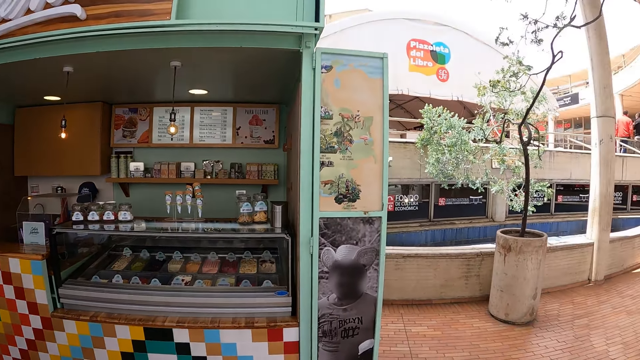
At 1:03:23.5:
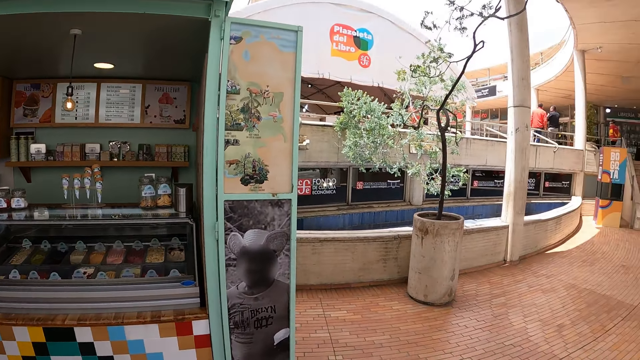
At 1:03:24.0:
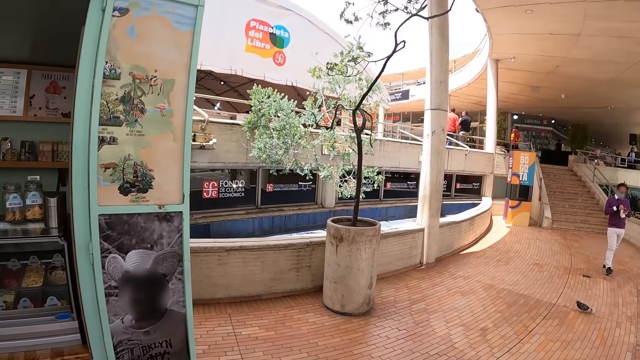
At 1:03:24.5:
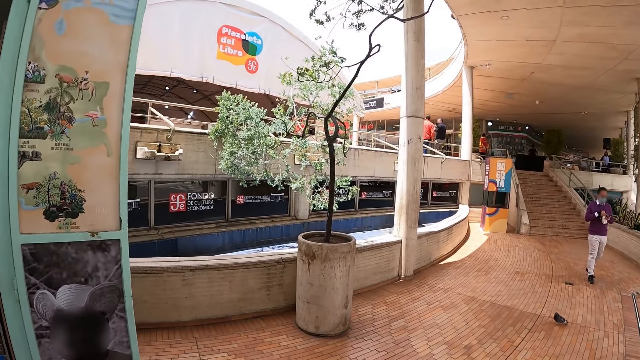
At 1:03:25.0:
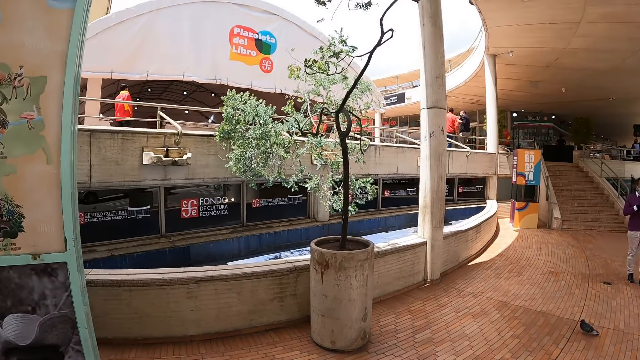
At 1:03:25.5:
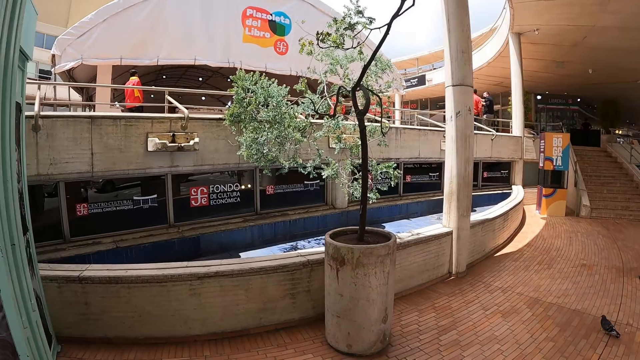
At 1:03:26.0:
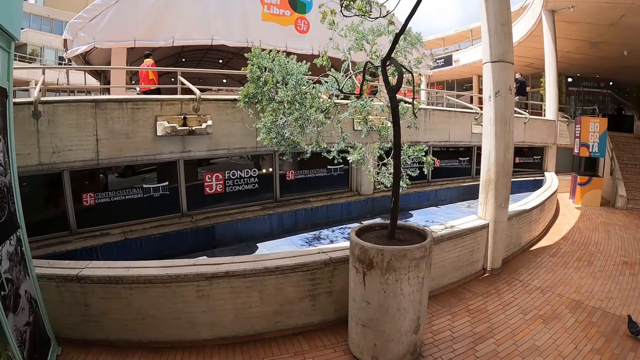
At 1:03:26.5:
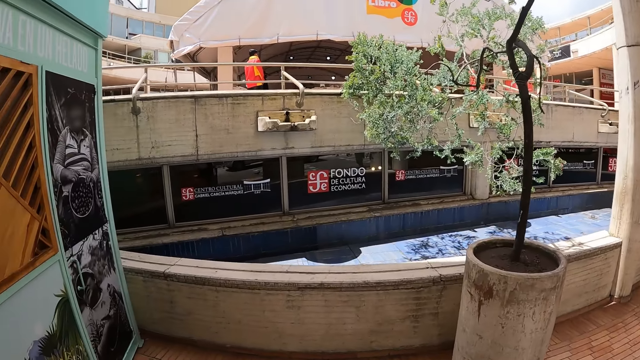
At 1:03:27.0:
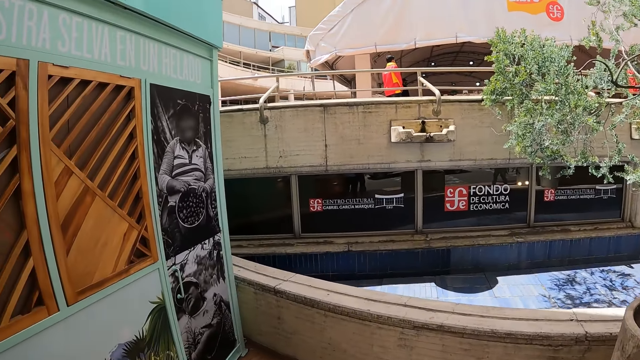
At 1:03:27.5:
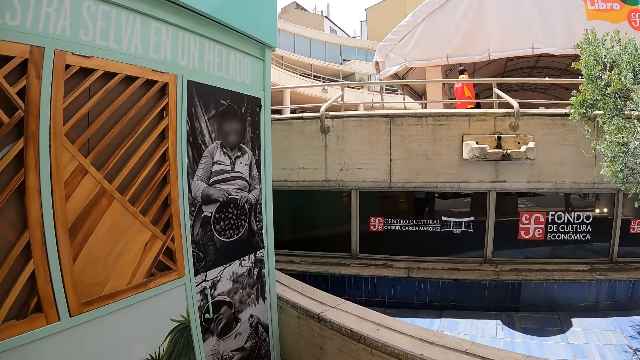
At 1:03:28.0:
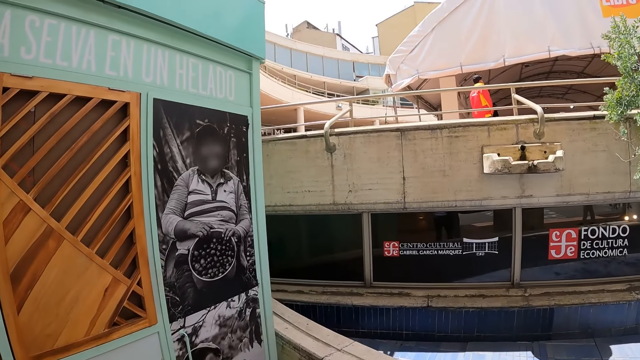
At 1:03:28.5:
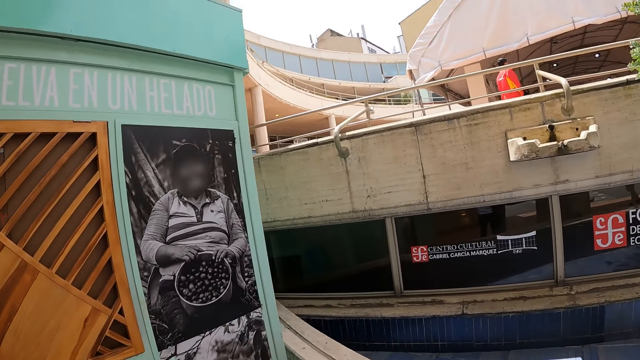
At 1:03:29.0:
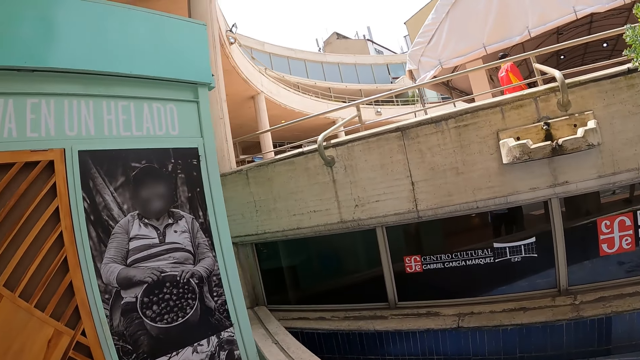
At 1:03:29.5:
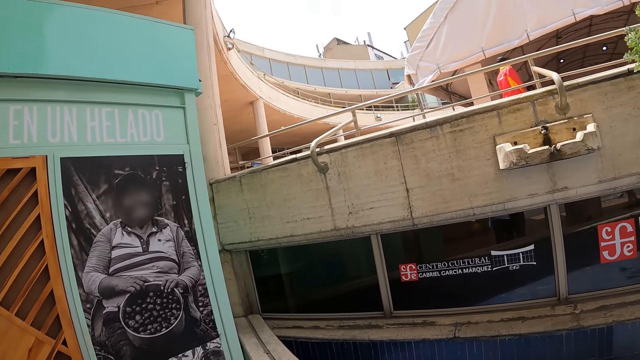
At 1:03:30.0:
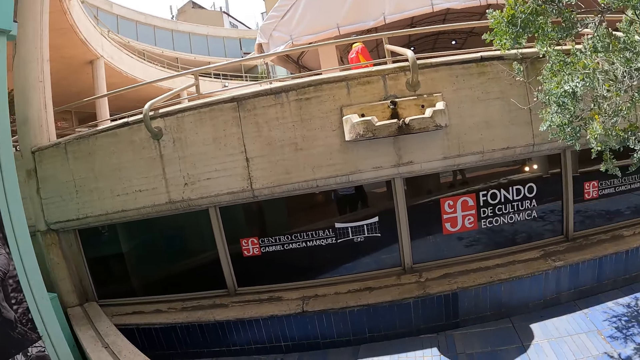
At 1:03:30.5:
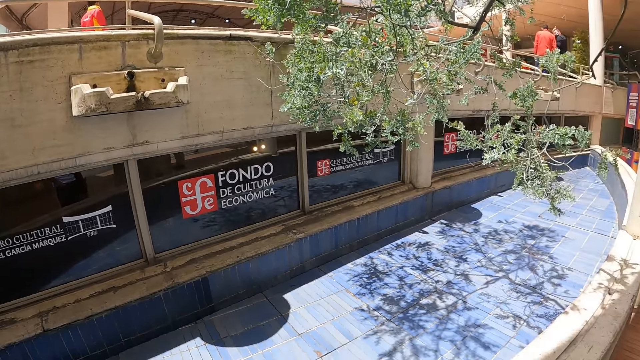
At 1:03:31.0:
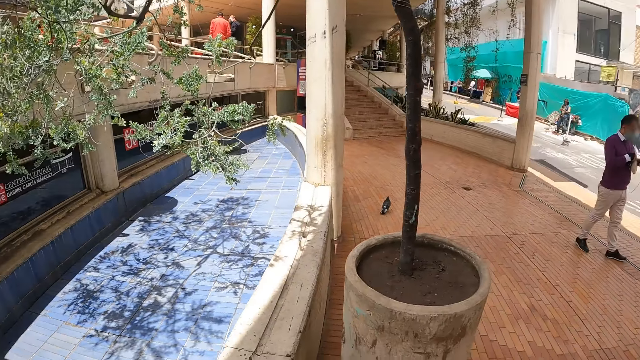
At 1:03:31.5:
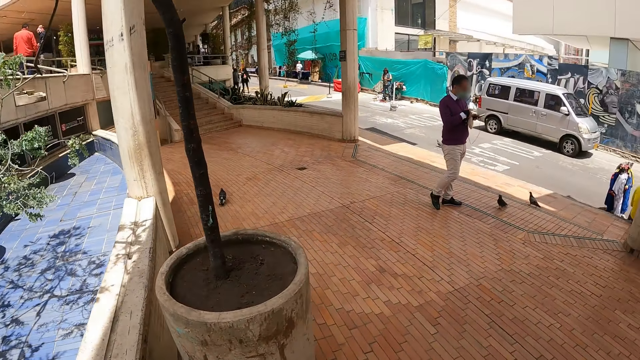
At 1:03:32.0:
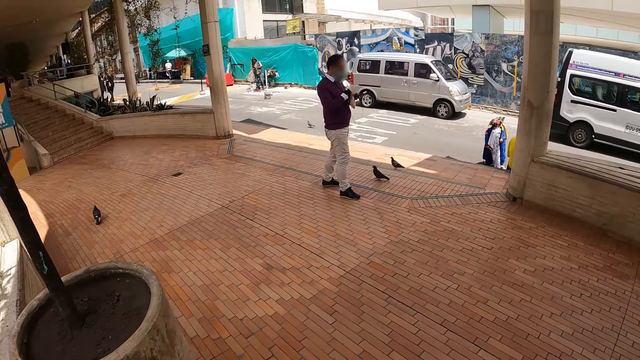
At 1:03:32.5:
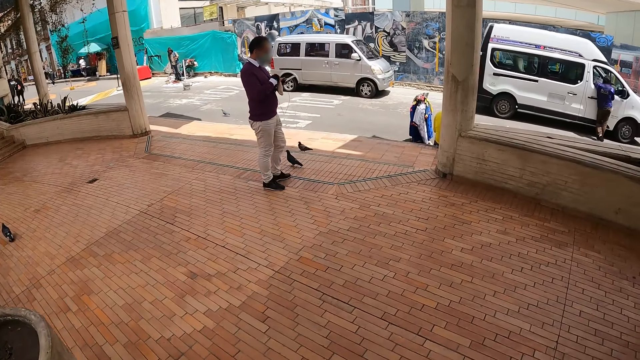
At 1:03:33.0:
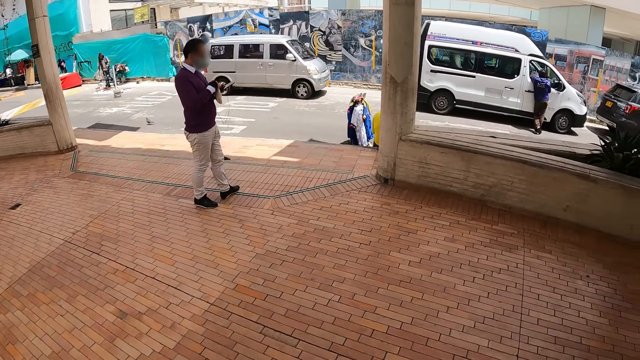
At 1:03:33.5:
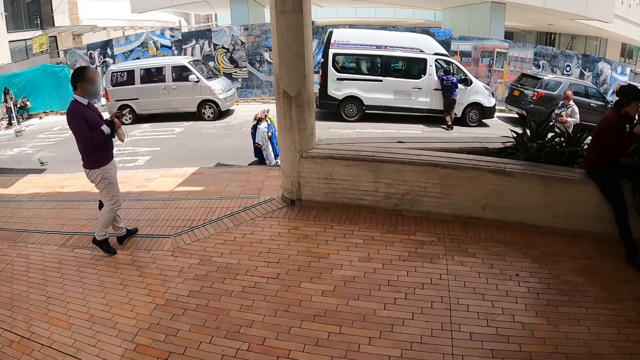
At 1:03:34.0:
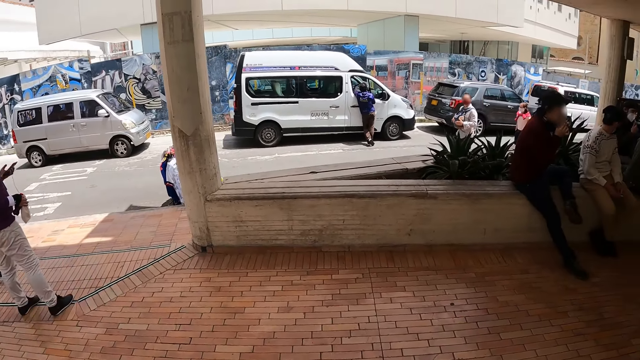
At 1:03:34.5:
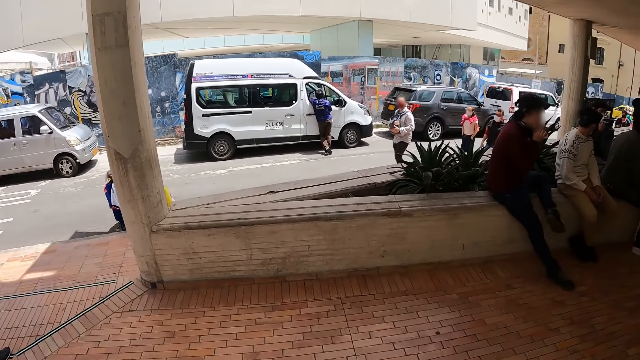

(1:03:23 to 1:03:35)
The camera wearer walks around. They look around.

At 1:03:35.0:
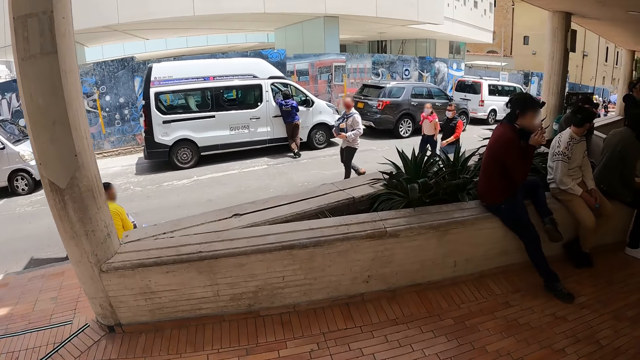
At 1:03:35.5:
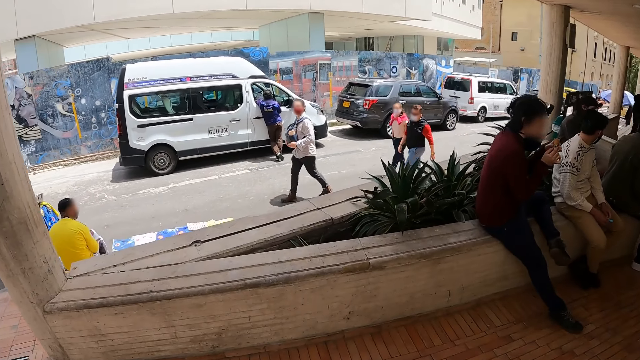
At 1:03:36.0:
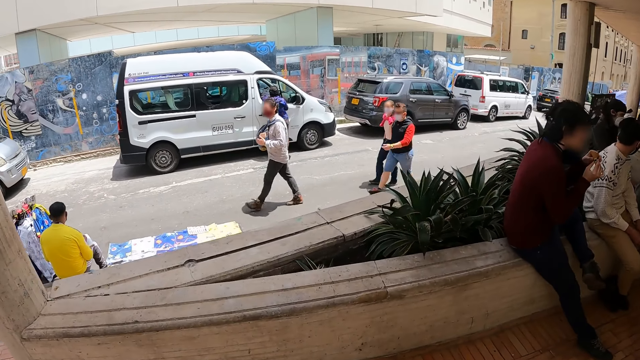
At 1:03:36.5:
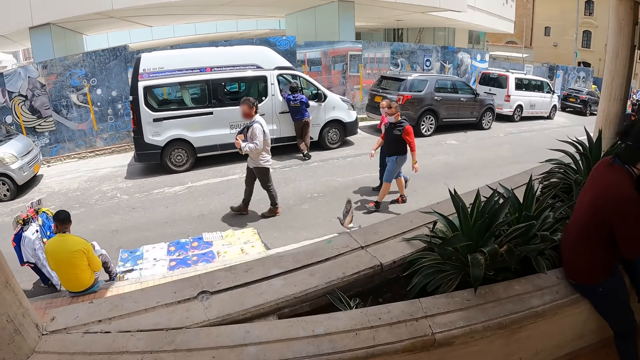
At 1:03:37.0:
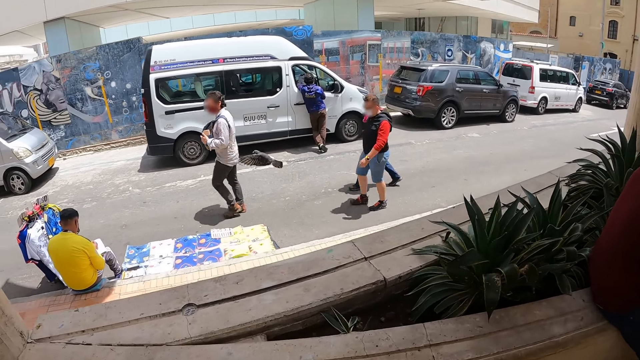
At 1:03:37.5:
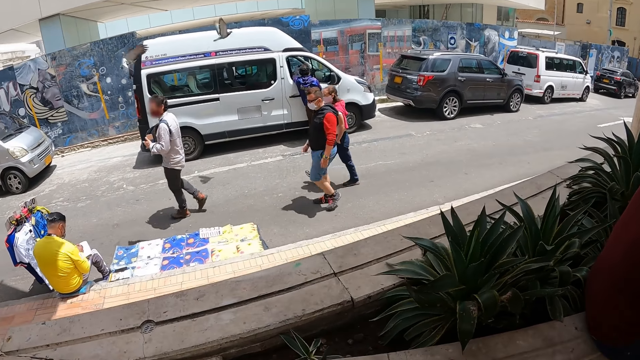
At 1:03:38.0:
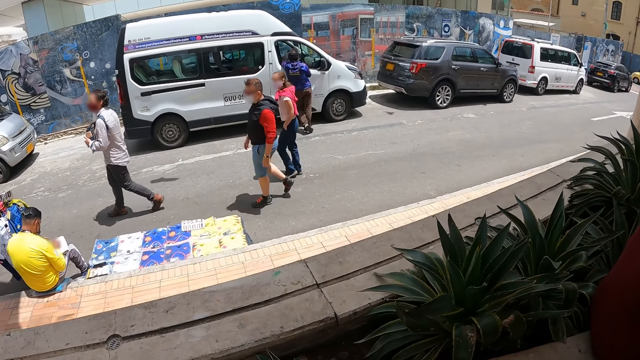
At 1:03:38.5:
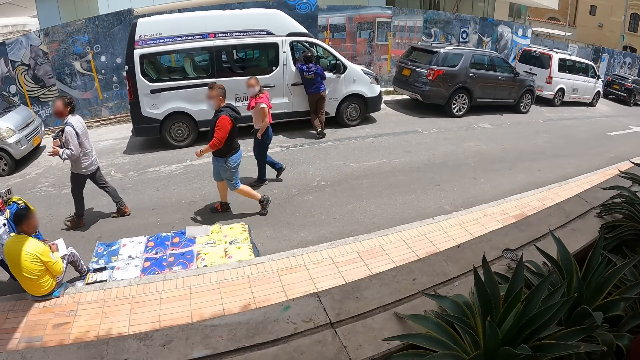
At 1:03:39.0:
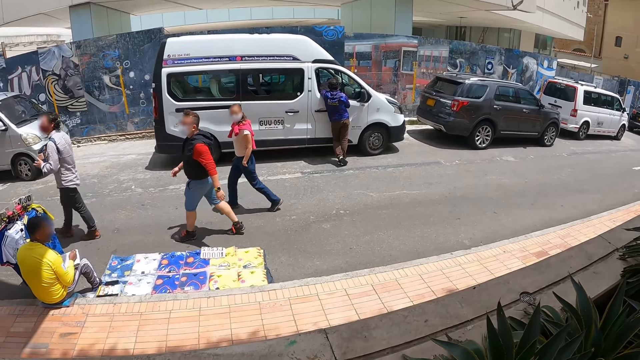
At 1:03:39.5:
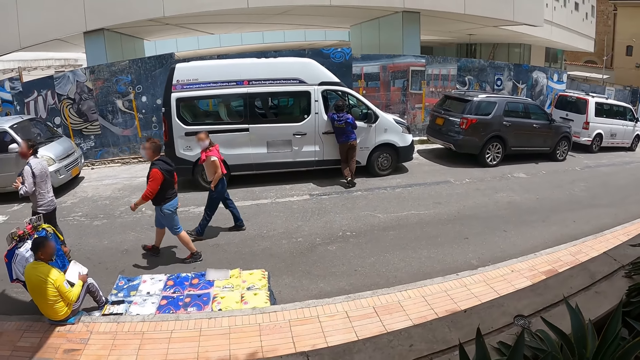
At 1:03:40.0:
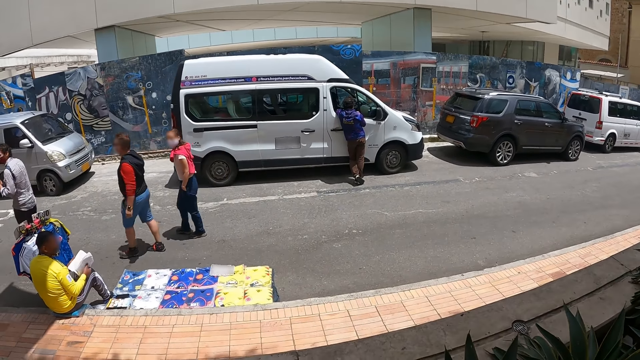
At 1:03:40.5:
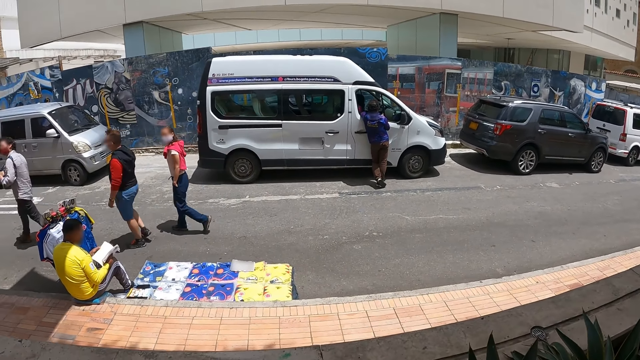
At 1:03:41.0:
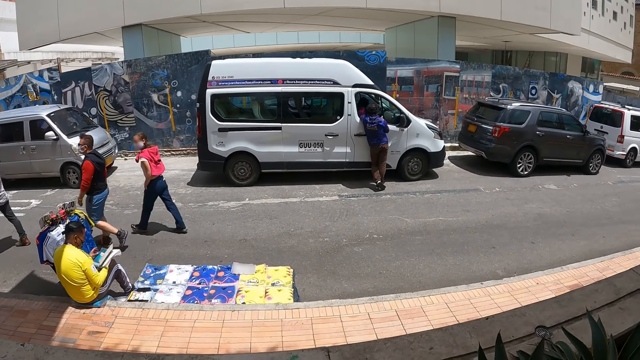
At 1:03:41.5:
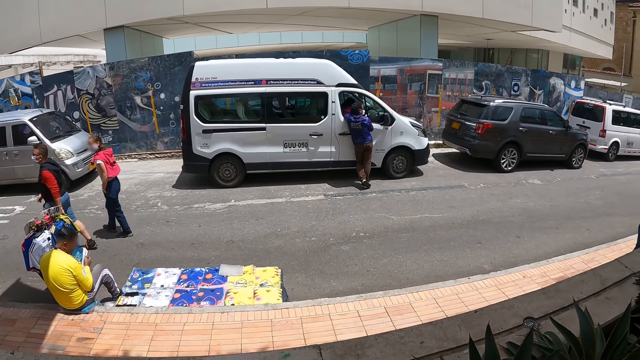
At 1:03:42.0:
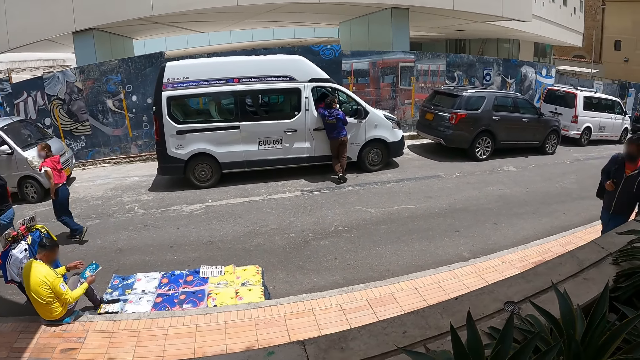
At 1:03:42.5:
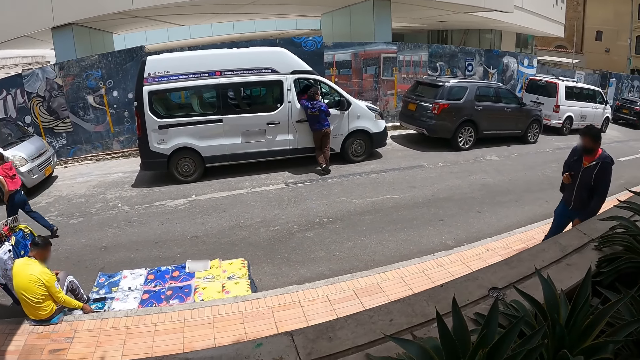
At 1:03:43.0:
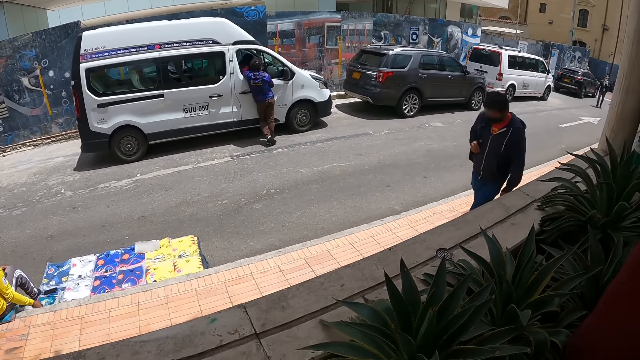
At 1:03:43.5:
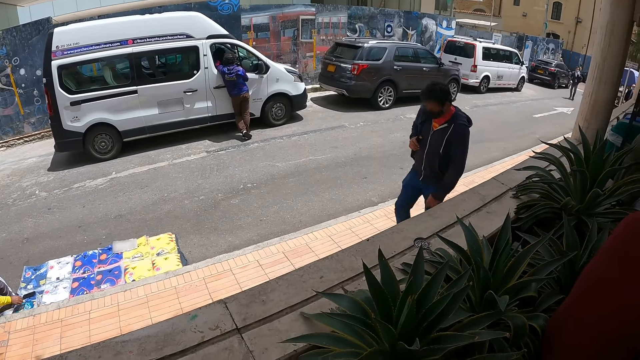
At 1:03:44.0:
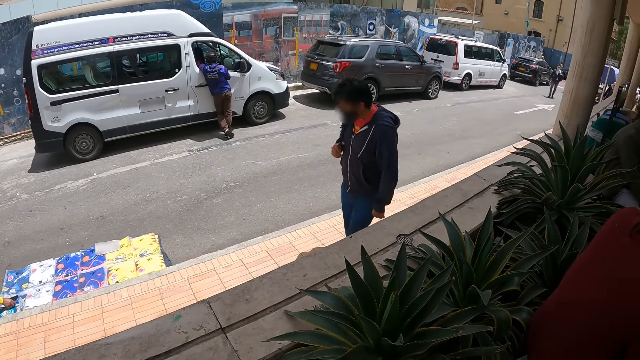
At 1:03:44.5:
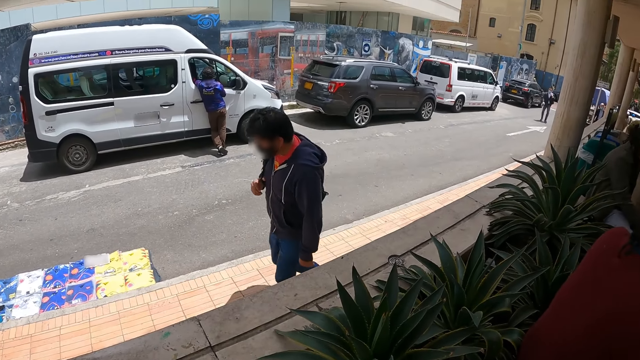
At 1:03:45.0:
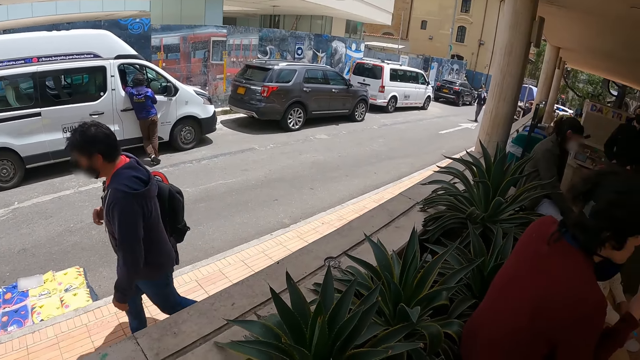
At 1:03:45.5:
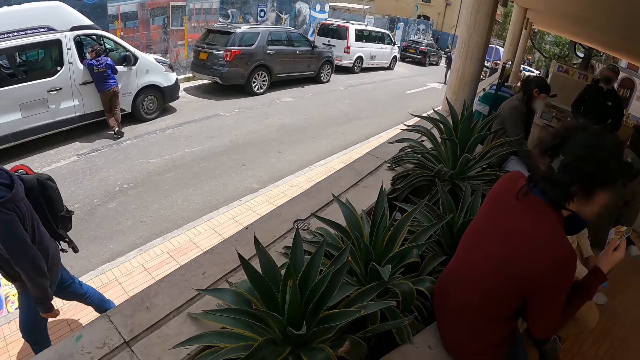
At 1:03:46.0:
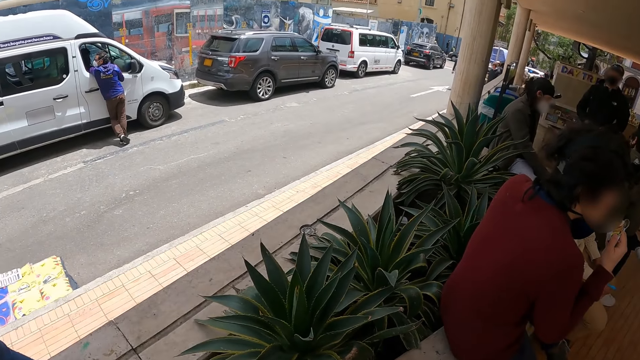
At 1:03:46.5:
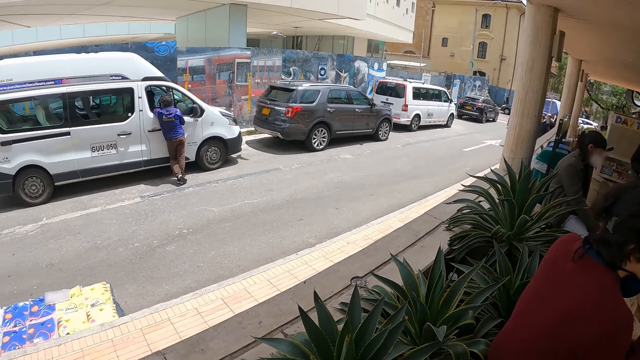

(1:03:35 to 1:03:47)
The camera wearer stares at the road.
